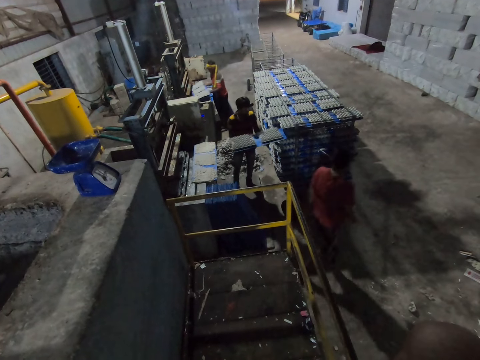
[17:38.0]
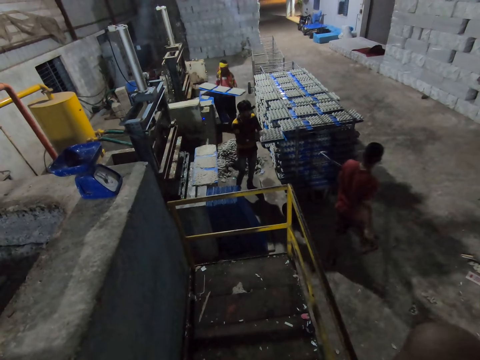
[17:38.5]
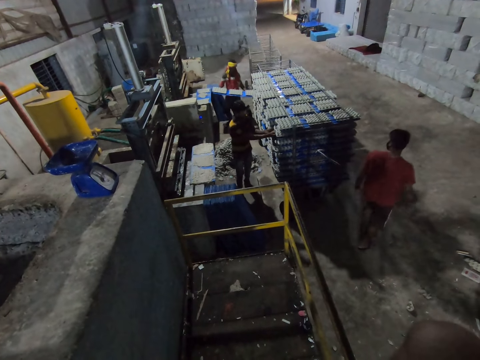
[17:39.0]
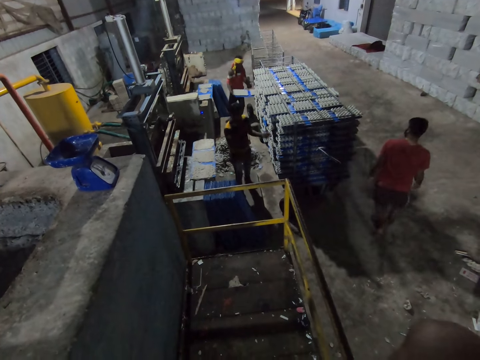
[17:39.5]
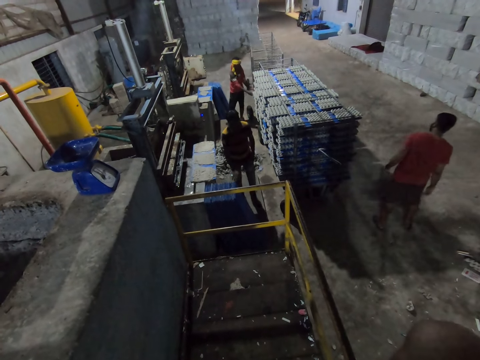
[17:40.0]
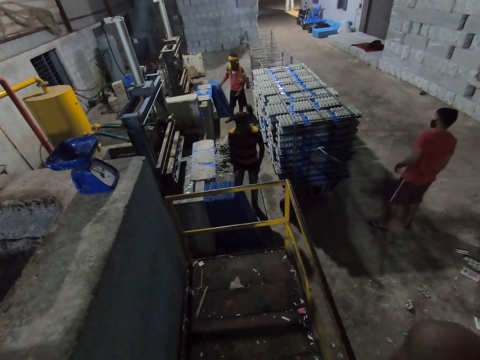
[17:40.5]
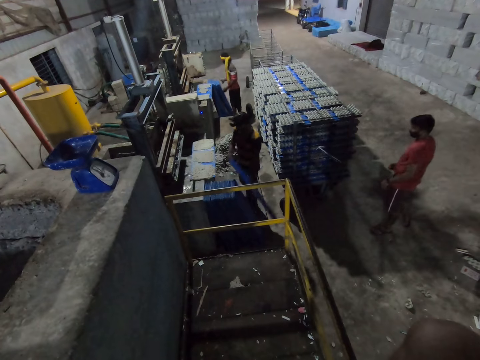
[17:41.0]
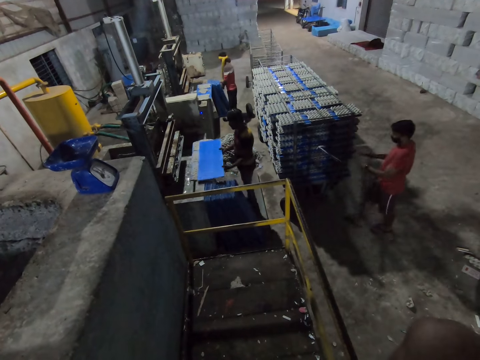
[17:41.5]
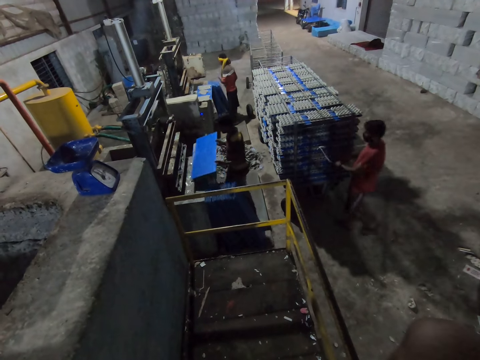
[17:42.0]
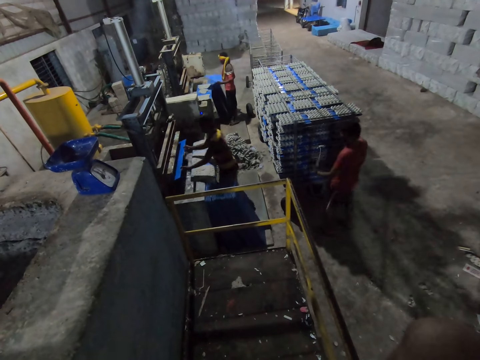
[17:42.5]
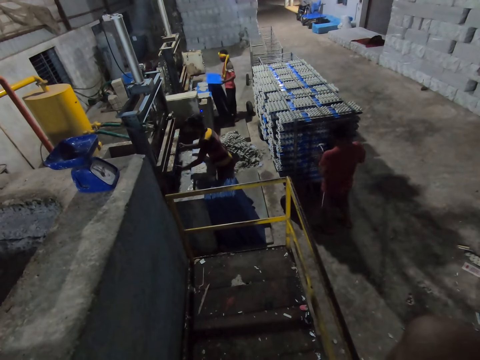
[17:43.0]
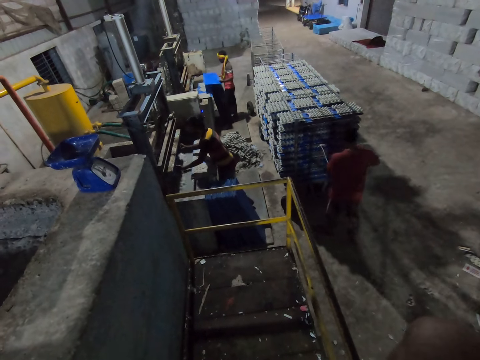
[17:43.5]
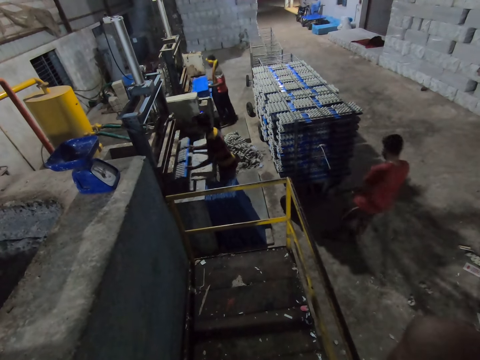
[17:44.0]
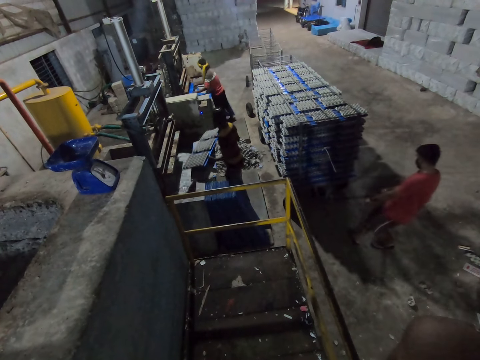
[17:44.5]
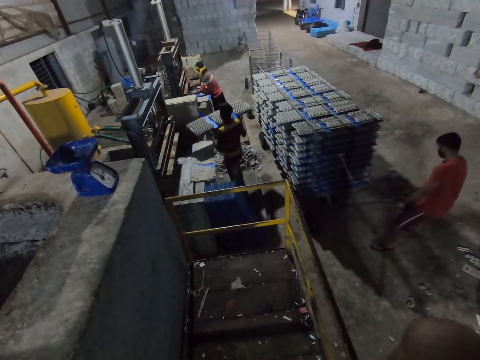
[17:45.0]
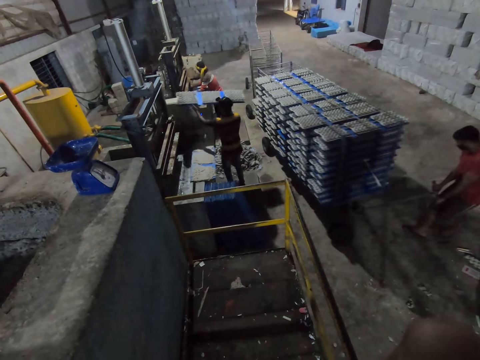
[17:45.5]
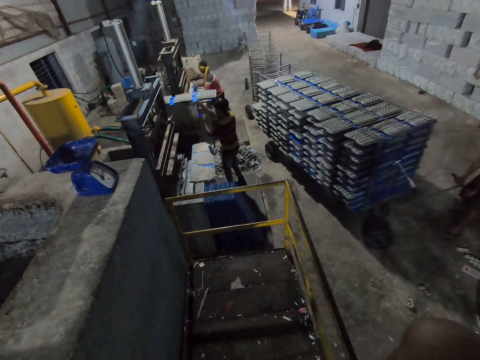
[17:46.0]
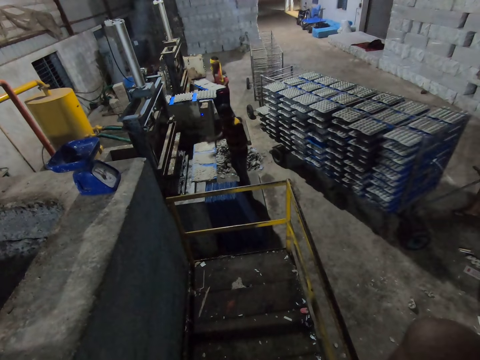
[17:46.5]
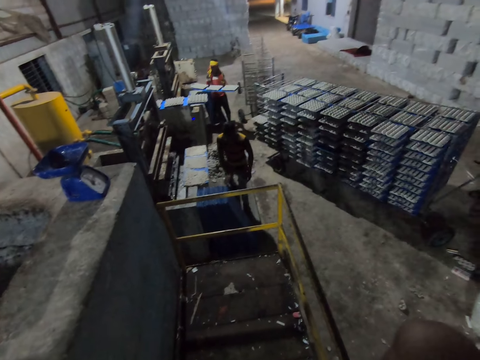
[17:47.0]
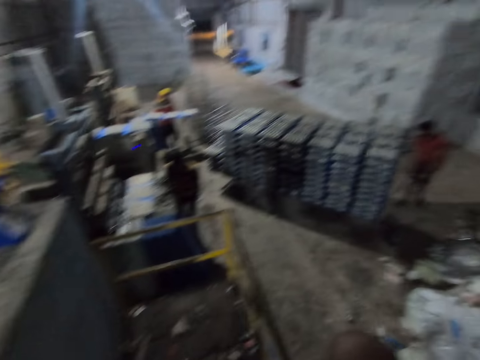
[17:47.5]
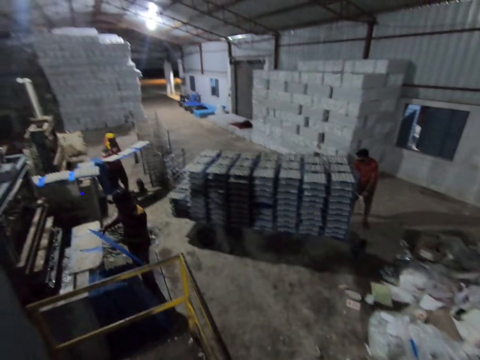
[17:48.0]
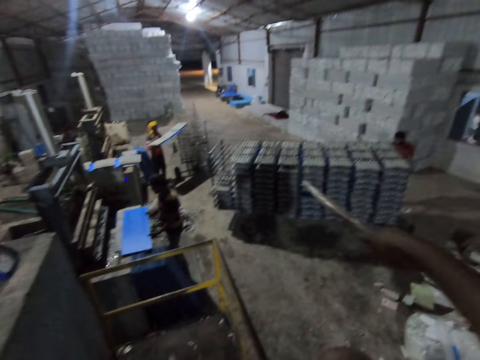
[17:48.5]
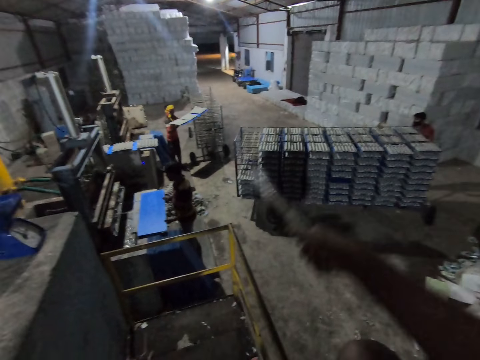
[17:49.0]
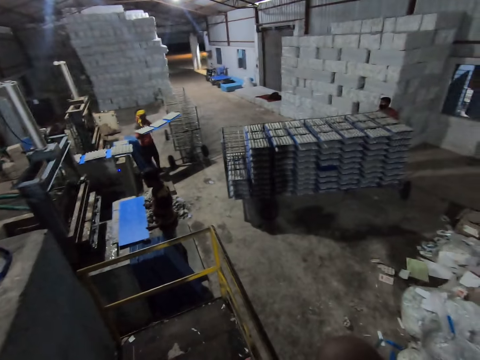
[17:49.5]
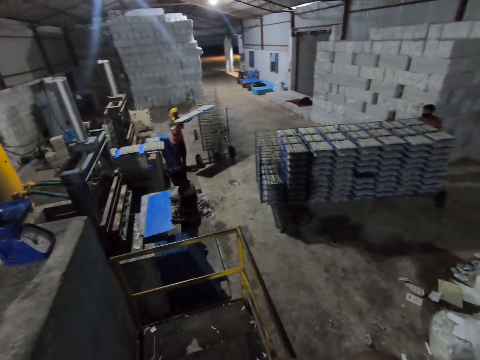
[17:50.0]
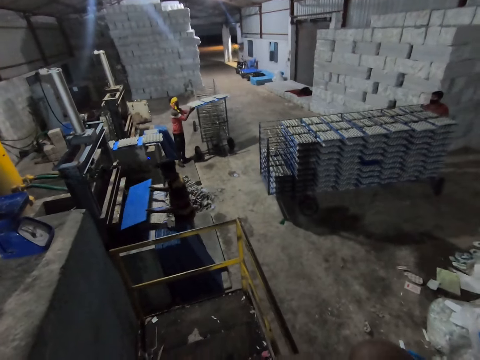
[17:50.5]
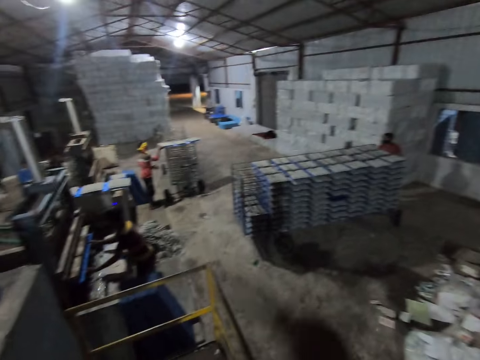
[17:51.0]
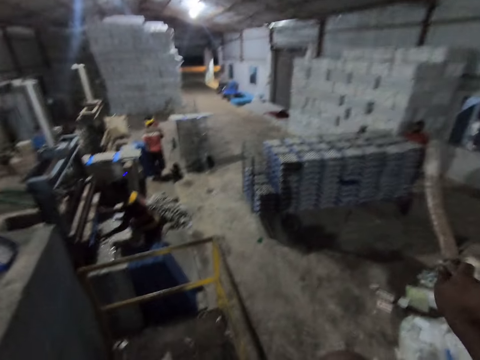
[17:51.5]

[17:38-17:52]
A man takes the polypropylene plastic with egg cartons from the egg pulp machine with his hands. The man slides the polypropylene plastic with egg cartons in his hands on the rack. Another man picks a polypropylene plastic from the ground with both hands. The second man drops the polypropylene plastic in his hands on the concrete block. The first man picks a polypropylene plastic from the ground with both hands. The second man places the polypropylene plastic in his hands in the egg pulp machine. A third man drags the rack sideways with his hands. The second man takes the polypropylene plastic with egg cartons from the egg pulp machine with his hands. The first man places the polypropylene plastic in his hands in the egg pulp machine. The second man drops the polypropylene plastic with egg cartons in his hands on the concrete block. The first man takes the polypropylene plastic with egg cartons from the egg pulp machine with his hands. The second man picks a polypropylene plastic from the ground with his right hand and holds the polypropylene plastic with his left hand. The camera wearer interacts with the first man, the second man and the third man. The second man drops the polypropylene plastic in his hands on the concrete block. The first man slides the polypropylene plastic with egg cartons in his hands on the rack. The camera wearer moves the metal forward. They move the metal down. The second man places the polypropylene plastic in his hands in the egg pulp machine.

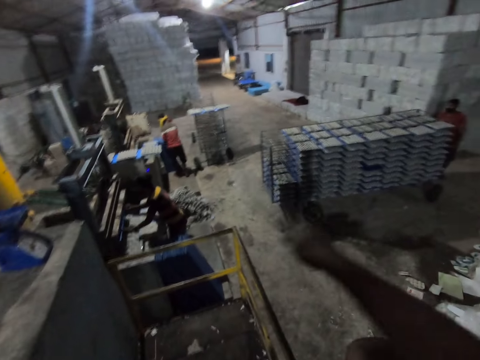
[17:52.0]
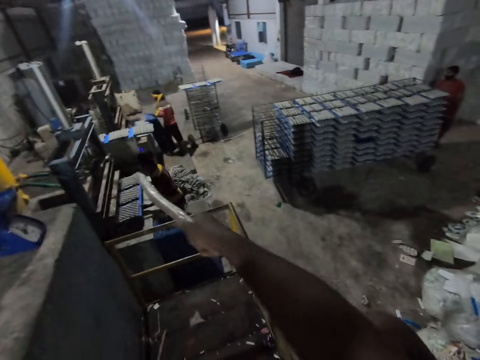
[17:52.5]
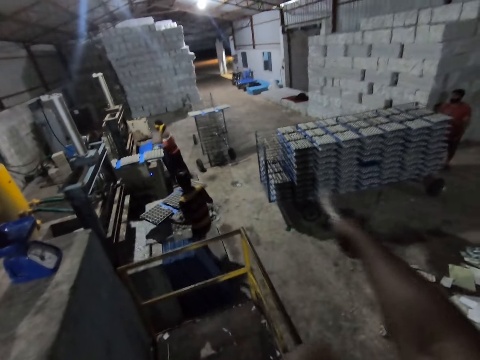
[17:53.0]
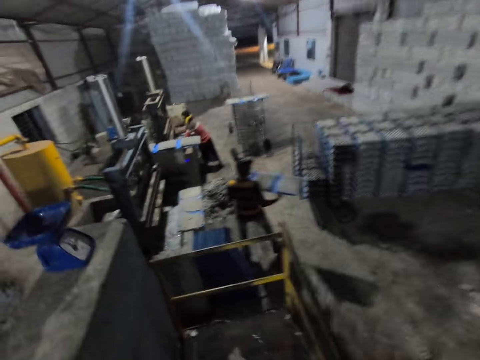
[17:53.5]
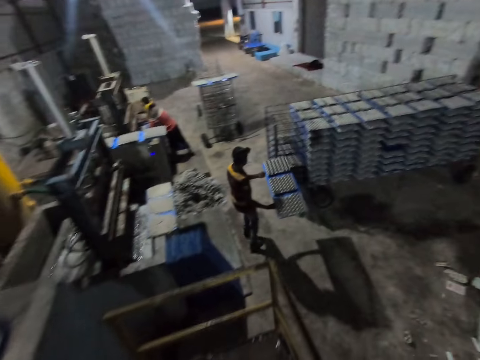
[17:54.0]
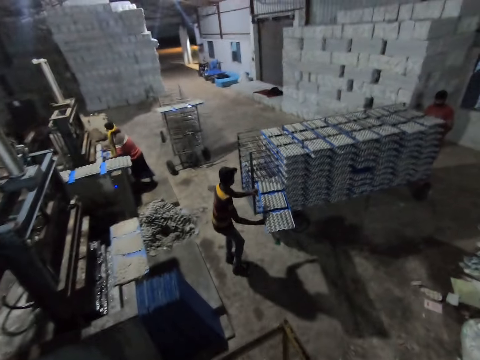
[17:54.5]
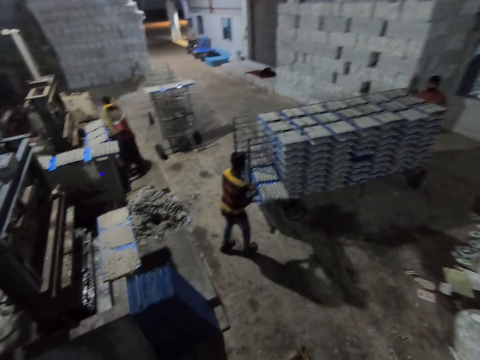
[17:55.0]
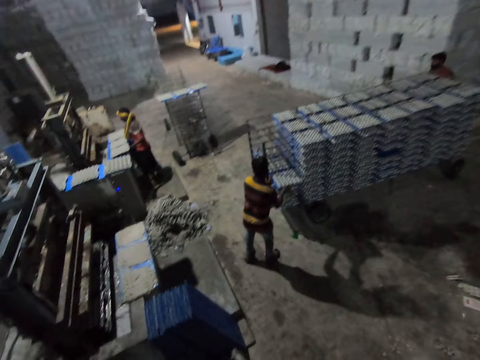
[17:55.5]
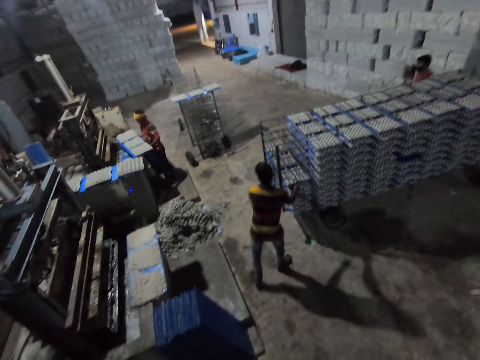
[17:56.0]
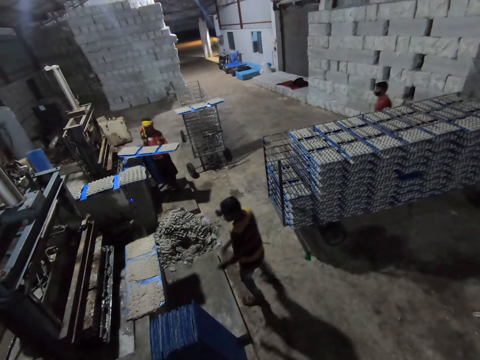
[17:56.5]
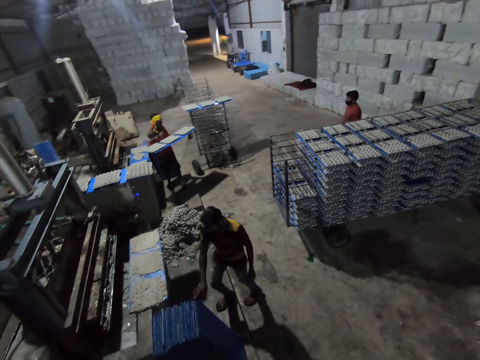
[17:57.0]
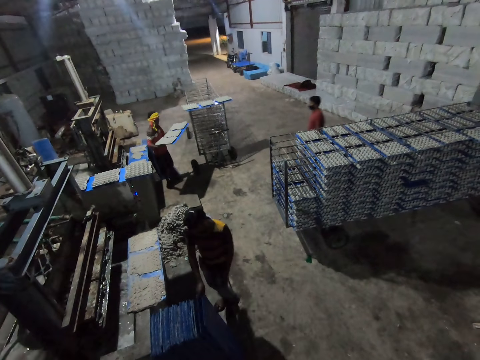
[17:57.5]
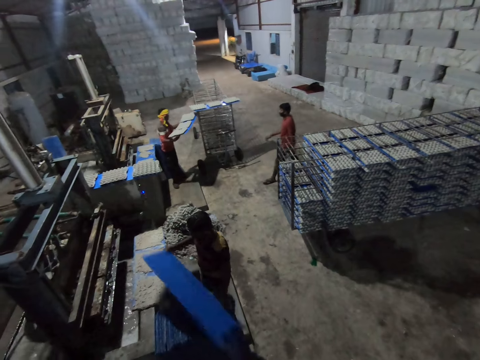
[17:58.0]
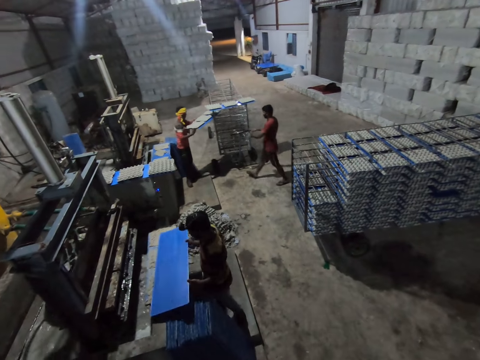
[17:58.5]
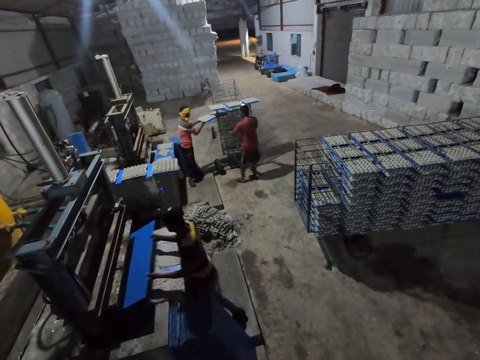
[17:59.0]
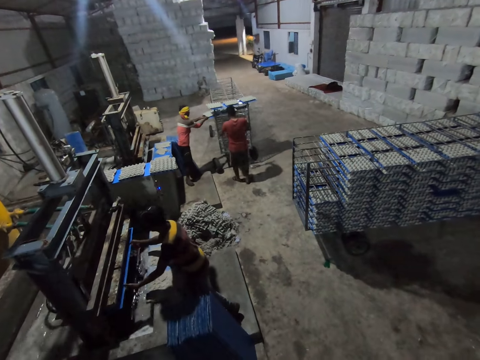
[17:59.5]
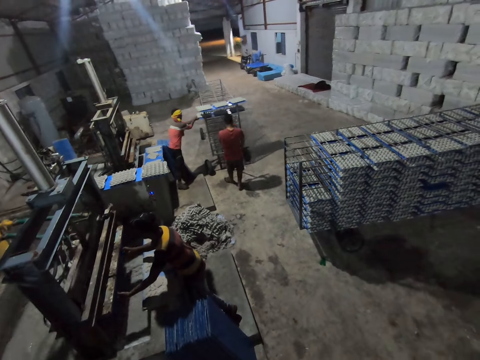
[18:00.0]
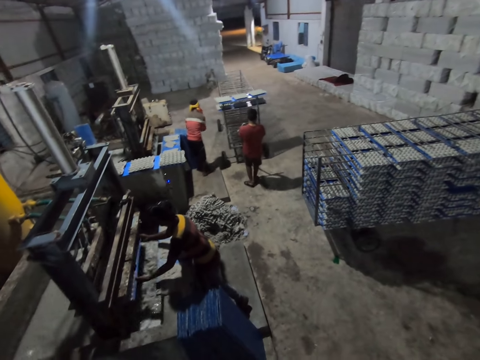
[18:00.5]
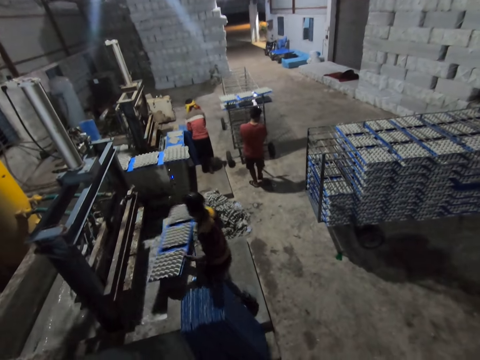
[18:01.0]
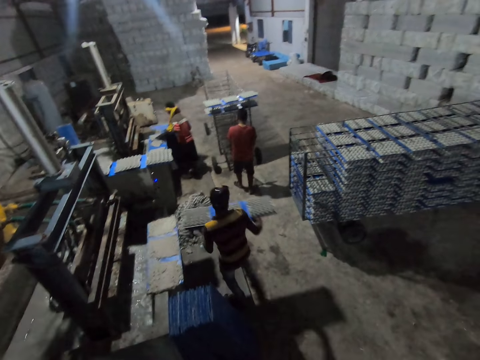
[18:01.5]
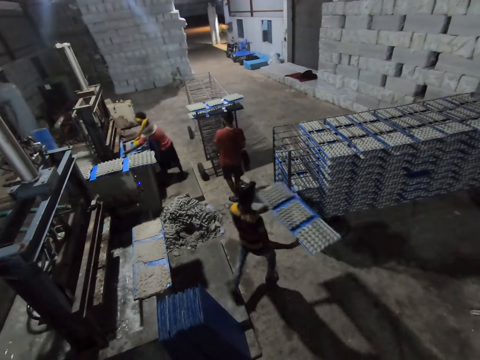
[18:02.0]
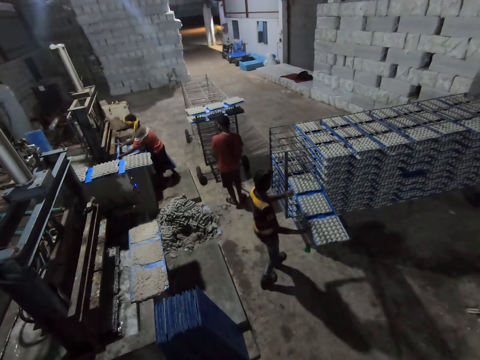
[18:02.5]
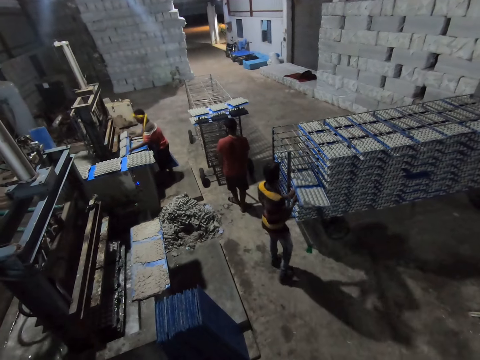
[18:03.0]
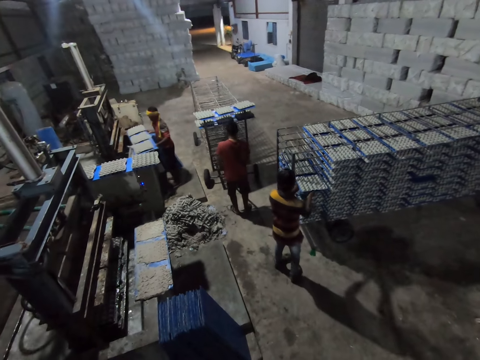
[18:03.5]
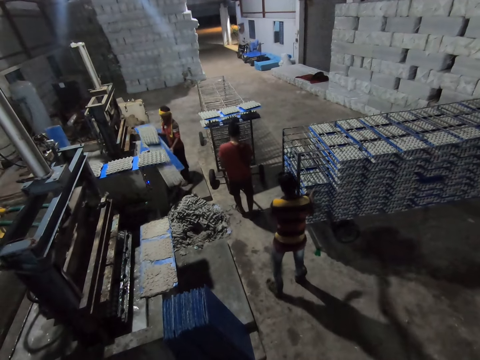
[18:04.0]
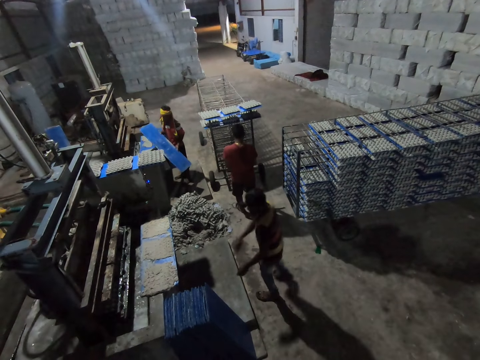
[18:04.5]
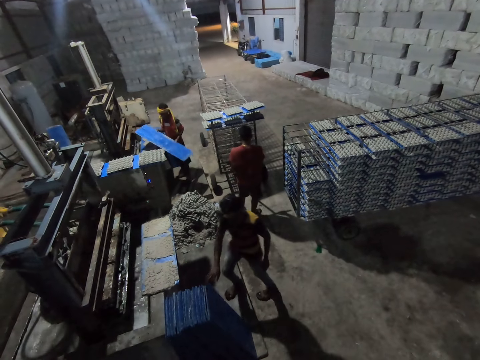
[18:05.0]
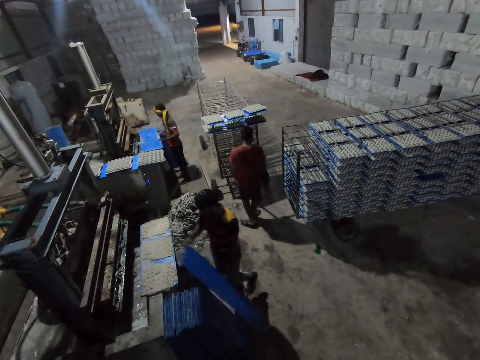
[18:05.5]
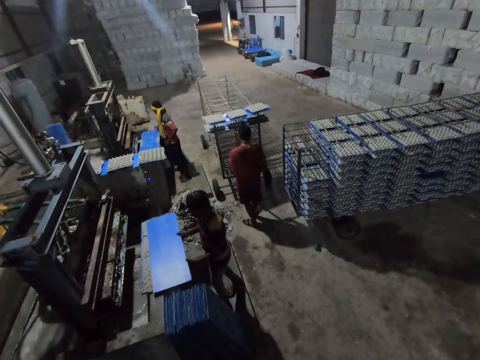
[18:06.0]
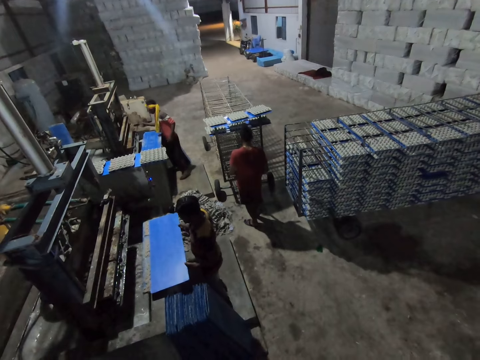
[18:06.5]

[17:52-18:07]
A man takes the polypropylene plastic with egg cartons from the egg pulp machine with his hands. Another man takes the polypropylene plastic with egg cartons from the egg pulp machine with his hands. The first man picks a polypropylene plastic from the ground with both hands and places the polypropylene plastic in his hands in the egg pulp machine. The camera wearer moves forward. The second man slides the polypropylene plastic with egg cartons in his hands on the rack. The first man takes the polypropylene plastic with egg cartons from the egg pulp machine with his hands. The second man picks a polypropylene plastic from the ground with his right hand and holds the polypropylene plastic with his left hand. The first man slides the polypropylene plastic with egg cartons in his hands on the rack. The second man places the polypropylene plastic in his hands in the egg pulp machine. A third man drags the rack forward with both hands. The second man takes the polypropylene plastic with egg cartons from the egg pulp machine with his hands. The first man picks a polypropylene plastic from the ground with both hands and places the polypropylene plastic in his hands in the egg pulp machine. The second man slides the polypropylene plastic with egg cartons in his hands on the rack. The first man takes the polypropylene plastic with egg cartons from the egg pulp machine with his hands and pours the egg crates in the polypropylene plastic in his hands. The second man picks a polypropylene plastic from the ground with his right hand and holds the polypropylene plastic with his left hand. The first man drops the polypropylene plastic in his hands on the concrete block. The second man drops the polypropylene plastic in his hands on the concrete block.
